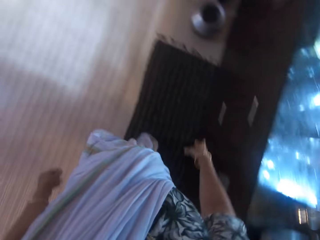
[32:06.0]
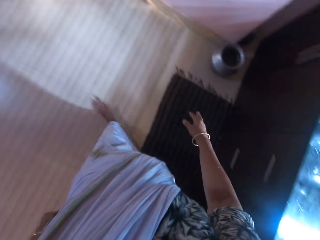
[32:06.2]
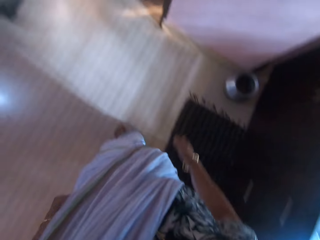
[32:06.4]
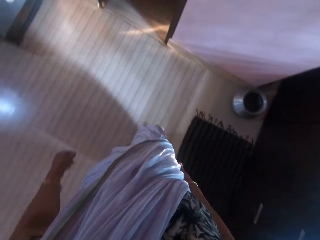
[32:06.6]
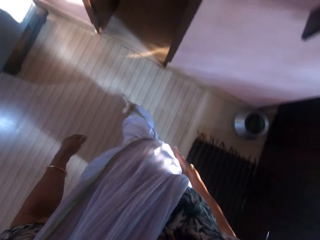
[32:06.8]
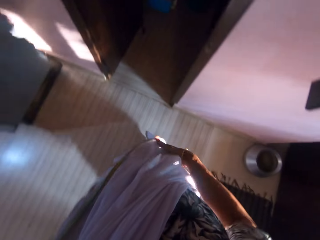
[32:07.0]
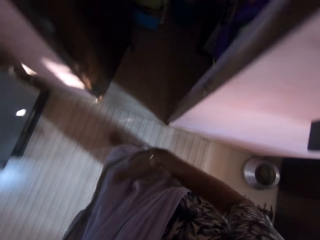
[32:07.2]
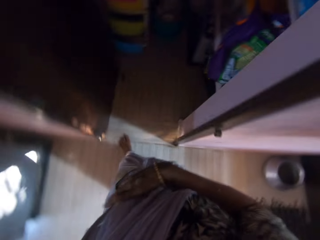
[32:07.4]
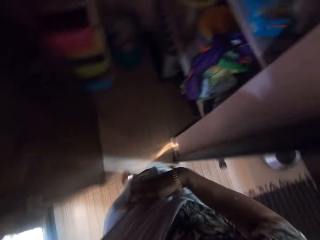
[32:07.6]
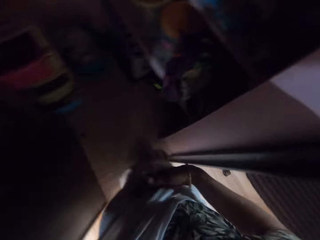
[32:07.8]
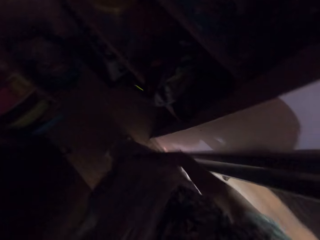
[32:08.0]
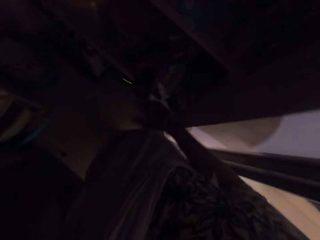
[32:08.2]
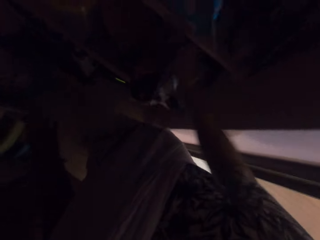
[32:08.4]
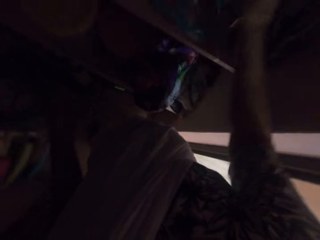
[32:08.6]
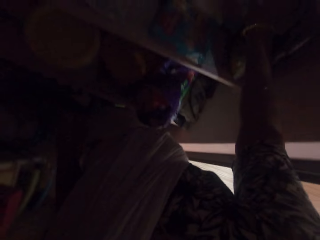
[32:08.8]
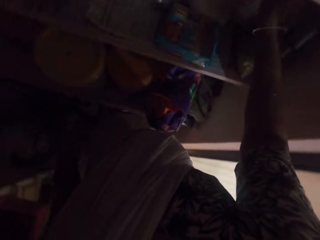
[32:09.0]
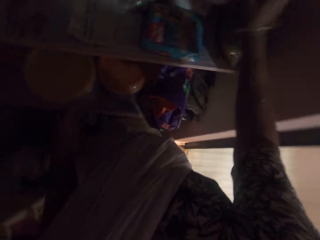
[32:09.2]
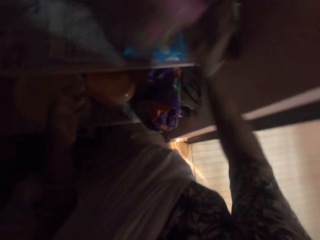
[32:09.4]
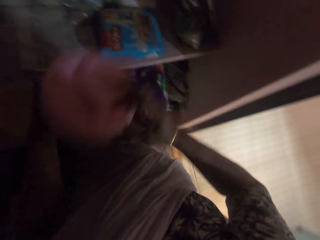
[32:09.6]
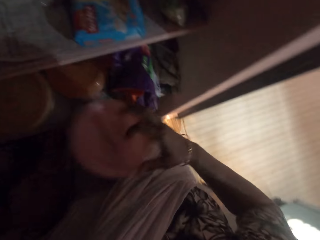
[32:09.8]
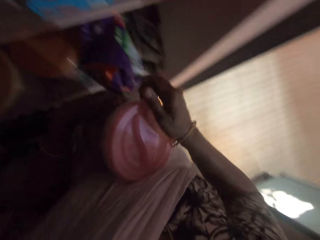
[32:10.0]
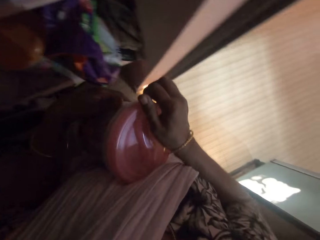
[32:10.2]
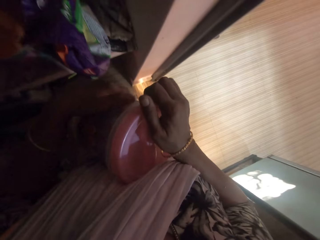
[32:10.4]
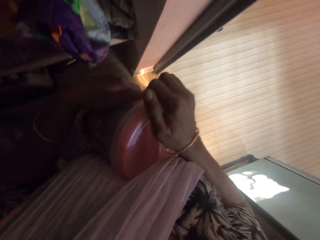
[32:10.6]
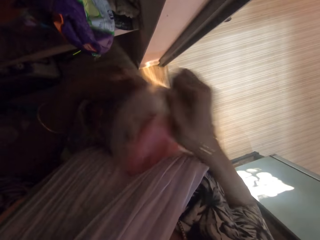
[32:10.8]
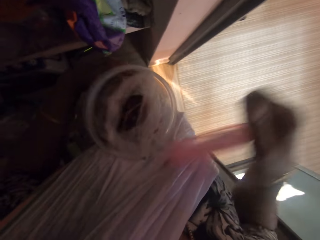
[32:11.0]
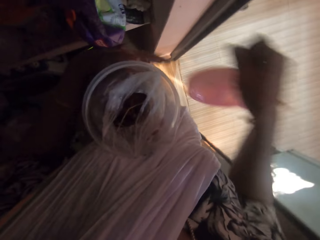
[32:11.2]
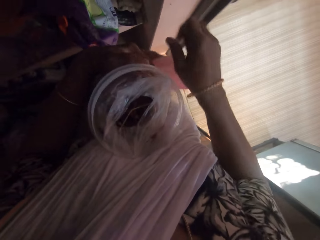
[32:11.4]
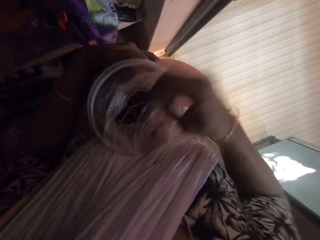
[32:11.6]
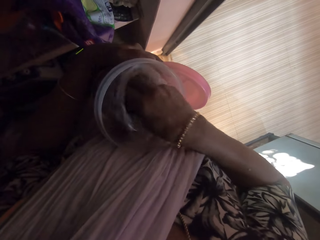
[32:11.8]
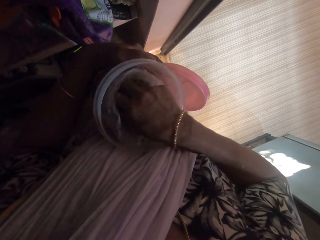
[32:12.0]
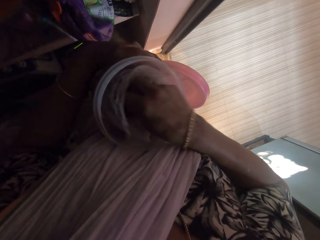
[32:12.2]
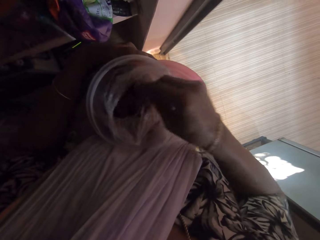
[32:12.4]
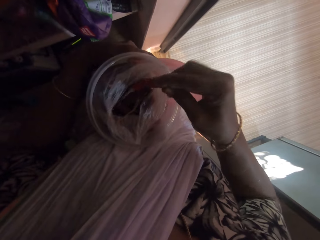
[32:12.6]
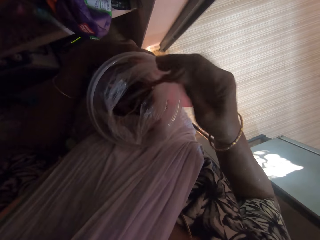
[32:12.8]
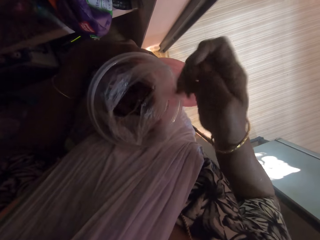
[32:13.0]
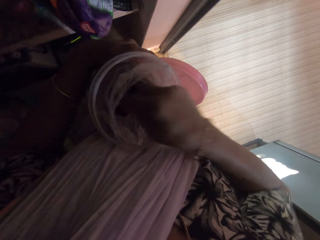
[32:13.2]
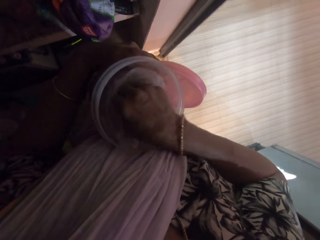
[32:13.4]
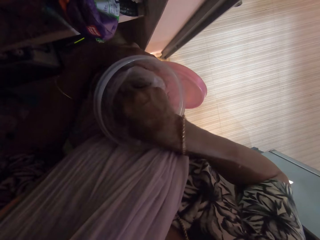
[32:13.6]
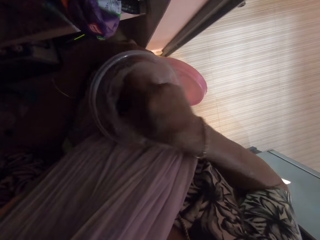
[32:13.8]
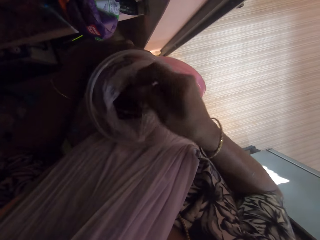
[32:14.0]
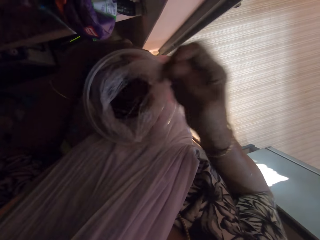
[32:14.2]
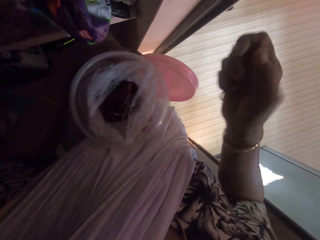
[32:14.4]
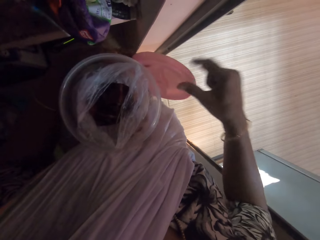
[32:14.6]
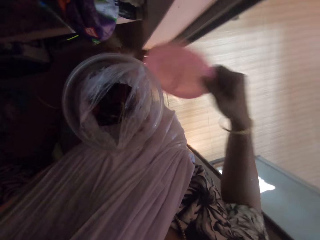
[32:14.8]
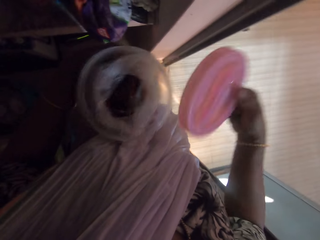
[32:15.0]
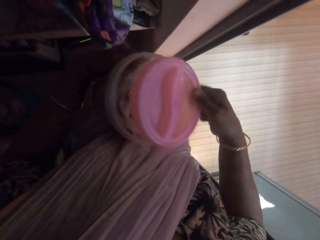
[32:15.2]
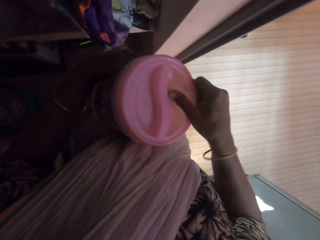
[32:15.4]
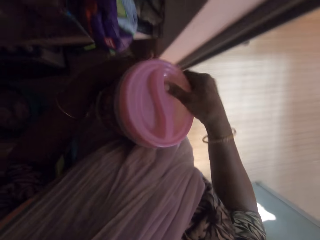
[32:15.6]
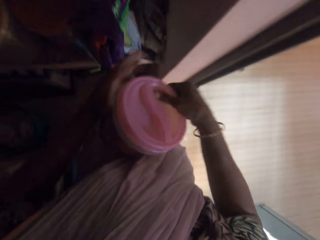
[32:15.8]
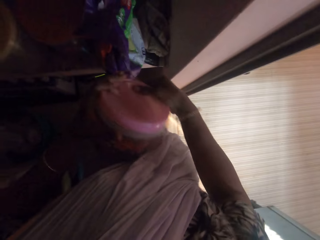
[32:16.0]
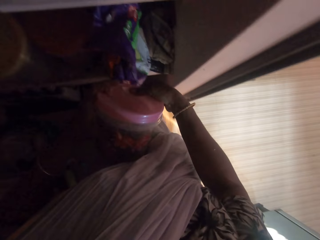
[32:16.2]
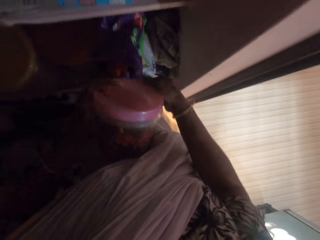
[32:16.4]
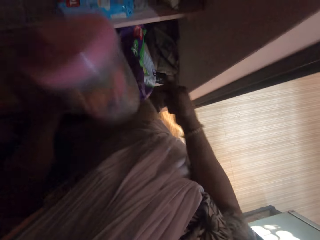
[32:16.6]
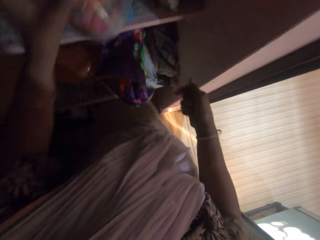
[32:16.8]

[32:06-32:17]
The camera wearer moves. She walks through a doorway. She picks a bowl from a shelf with her right hand. She passes the bowl from her right hand to her left hand. She removes a cover from the bowl with her right hand. She passes the cover from her right hand to her left hand. She picks some spice from the bowl with her right hand. She passes the bowl from her left hand to her right hand. She places the cover on the bowl with her right hand.

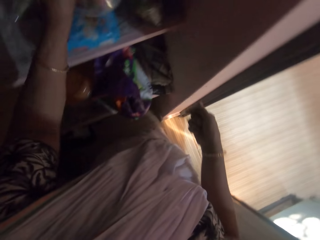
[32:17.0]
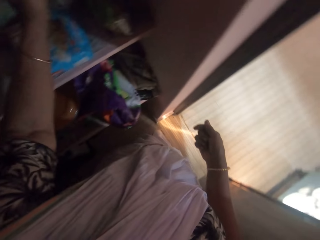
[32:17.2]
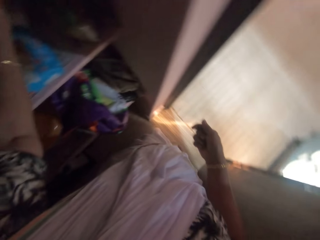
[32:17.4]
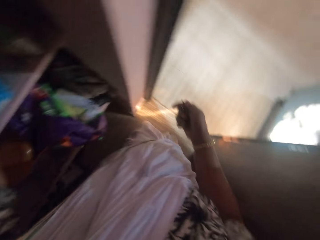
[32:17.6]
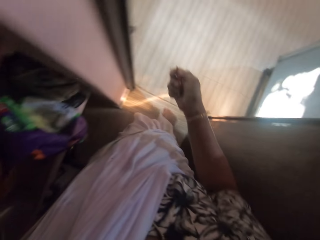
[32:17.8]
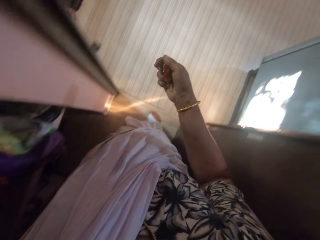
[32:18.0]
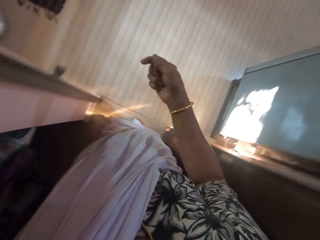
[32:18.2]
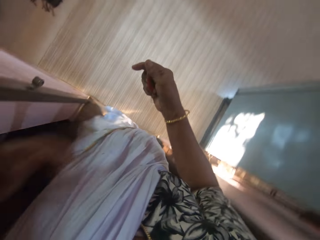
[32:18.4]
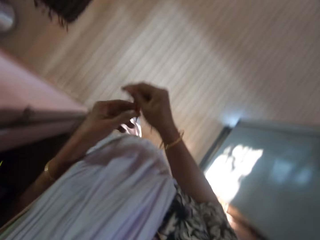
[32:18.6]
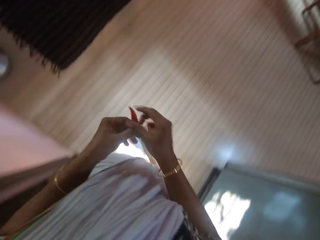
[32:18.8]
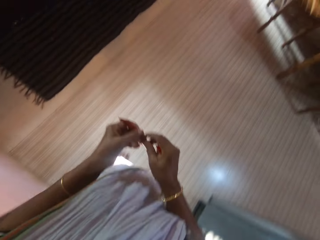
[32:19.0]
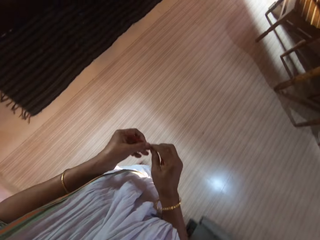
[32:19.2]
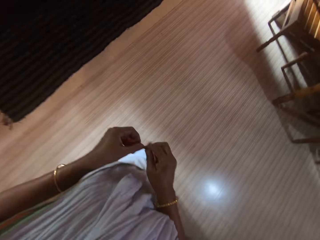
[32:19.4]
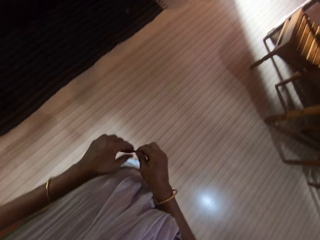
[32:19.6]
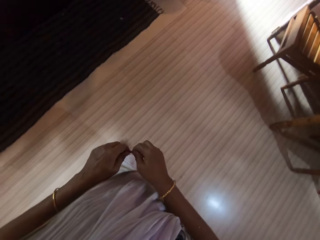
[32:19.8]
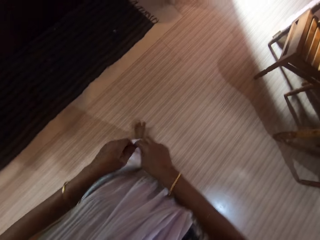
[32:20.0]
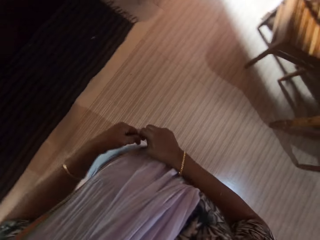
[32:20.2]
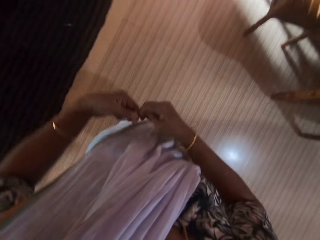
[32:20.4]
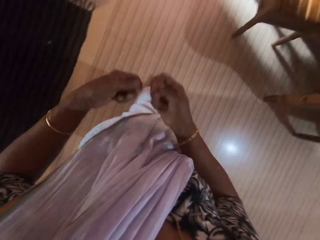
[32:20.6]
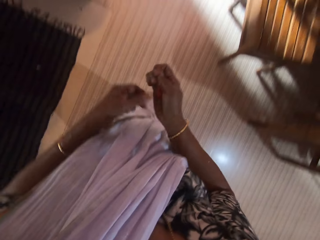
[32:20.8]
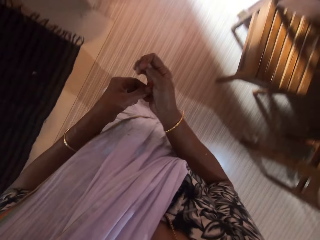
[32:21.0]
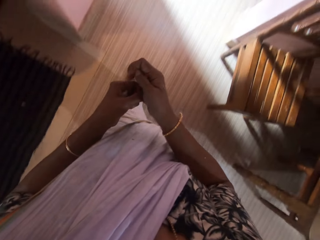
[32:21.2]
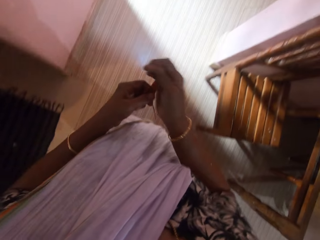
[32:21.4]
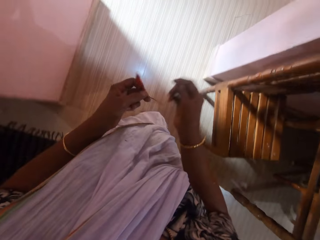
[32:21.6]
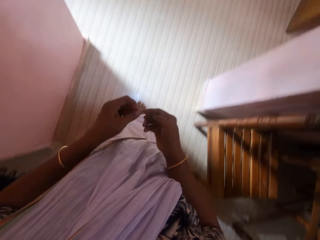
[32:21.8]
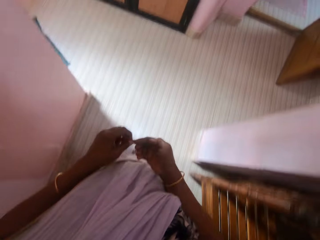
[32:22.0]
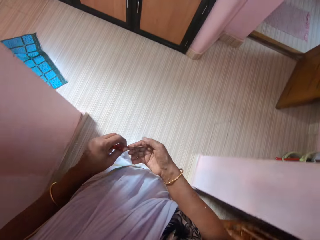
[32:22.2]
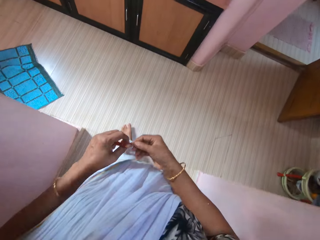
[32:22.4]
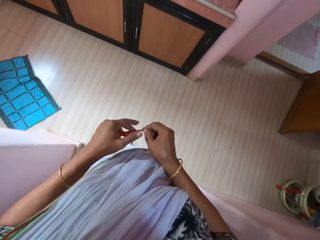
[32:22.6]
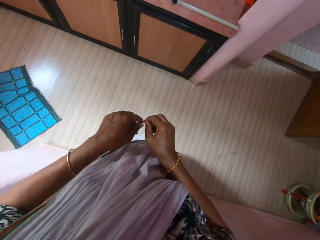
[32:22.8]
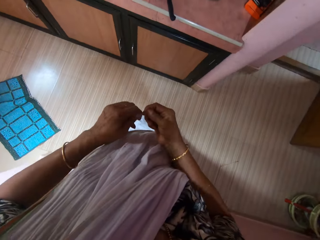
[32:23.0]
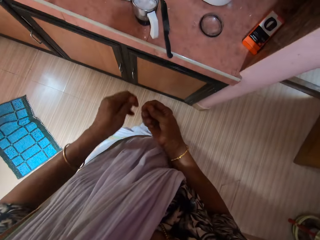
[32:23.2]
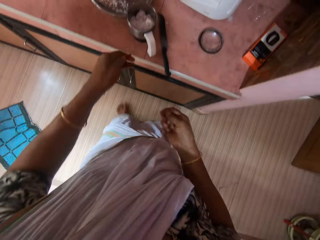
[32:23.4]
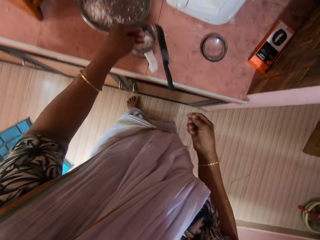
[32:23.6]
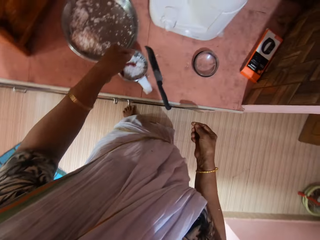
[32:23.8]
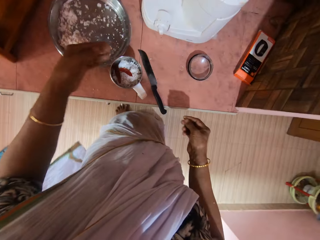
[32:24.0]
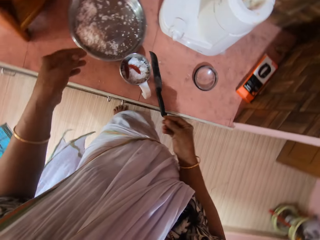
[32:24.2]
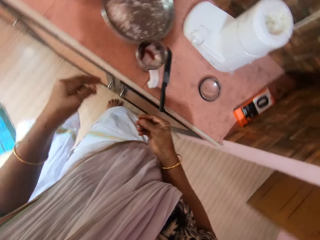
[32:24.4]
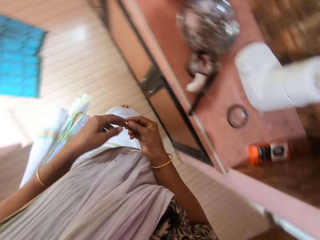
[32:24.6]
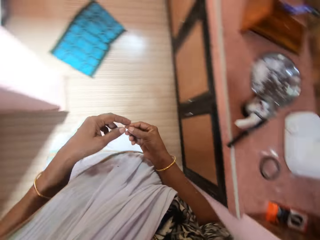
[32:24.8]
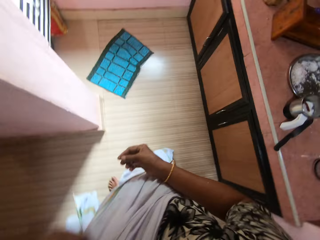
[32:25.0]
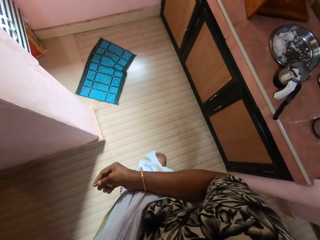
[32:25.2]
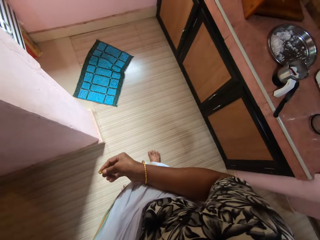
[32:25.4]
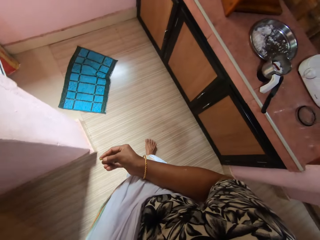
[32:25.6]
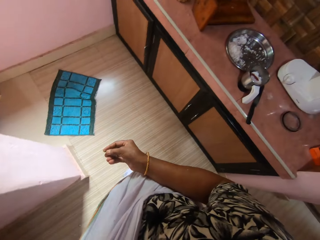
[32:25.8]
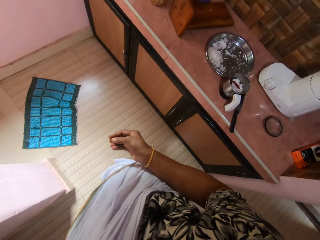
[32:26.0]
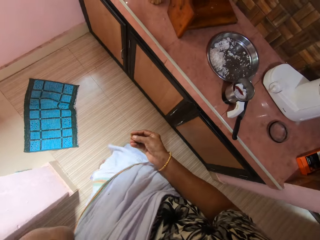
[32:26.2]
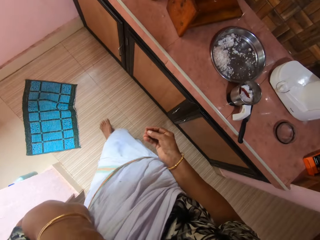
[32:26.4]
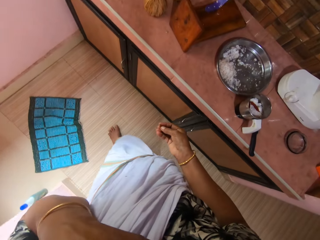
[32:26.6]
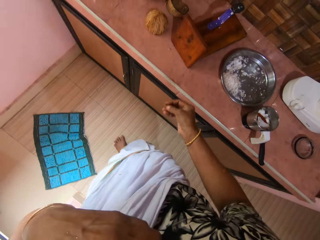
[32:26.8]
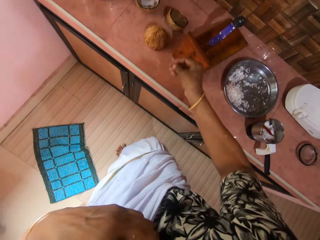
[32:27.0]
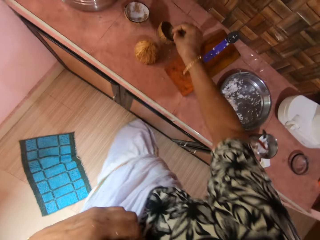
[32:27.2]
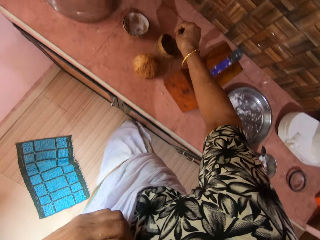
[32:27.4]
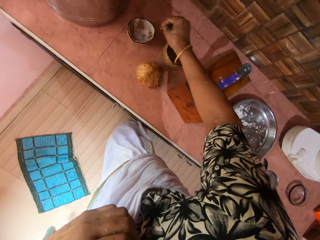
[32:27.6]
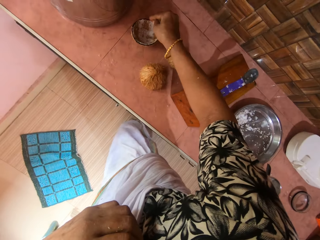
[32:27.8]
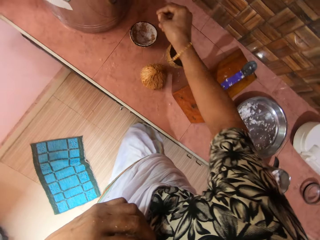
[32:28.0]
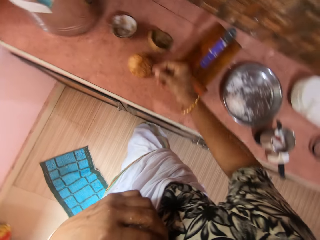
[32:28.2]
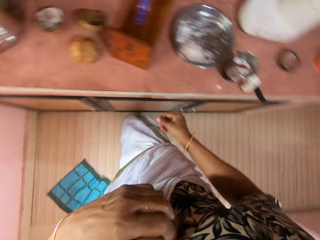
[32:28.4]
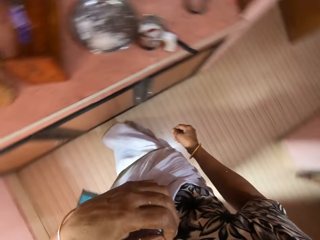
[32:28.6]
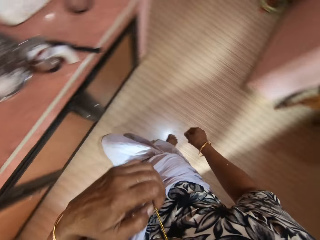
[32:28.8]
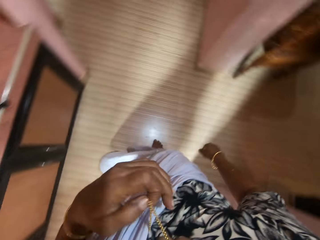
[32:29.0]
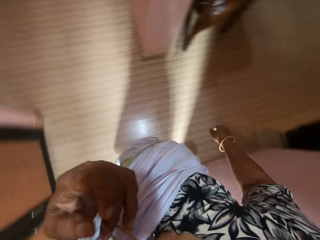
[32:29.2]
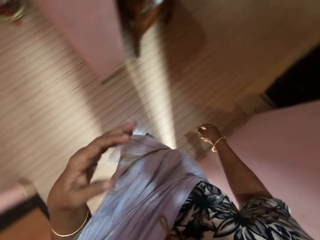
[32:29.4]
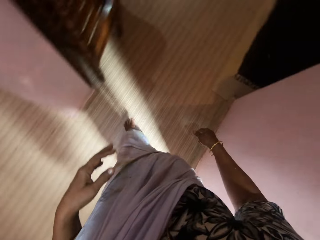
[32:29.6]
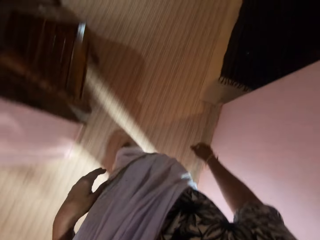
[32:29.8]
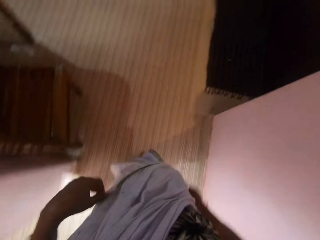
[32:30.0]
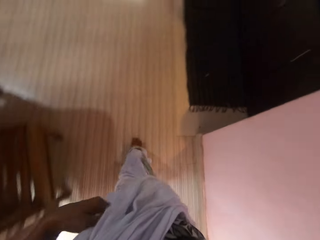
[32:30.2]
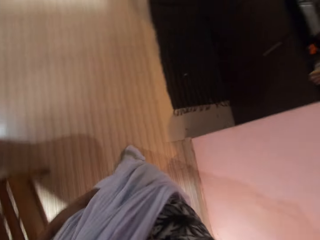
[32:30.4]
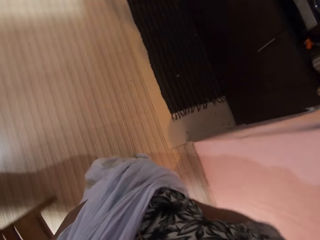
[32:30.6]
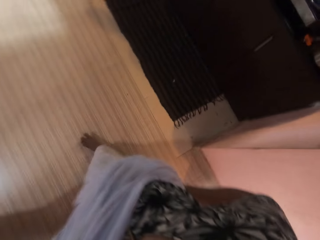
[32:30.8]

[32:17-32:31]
The camera wearer drops the bowl on the shelf with her left hand. She turns around. She passes the spice from her right hand to her left hand. She walks. She breaks up the spice with both hands. She drops some spice in the blender cup on the table with her left hand. She turns around. She walks. She drops some spice in a coconut shell on the table with her right hand. She moves around.
